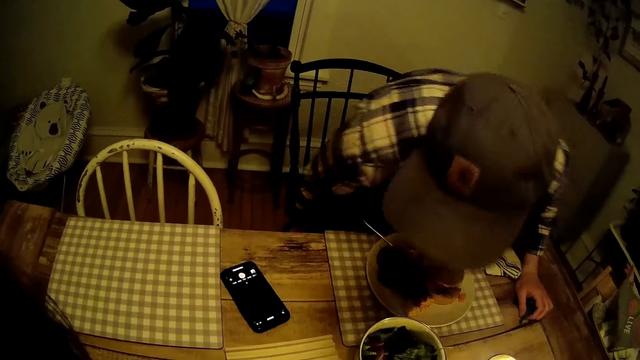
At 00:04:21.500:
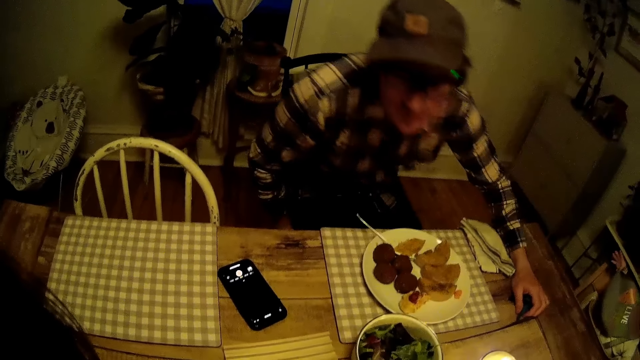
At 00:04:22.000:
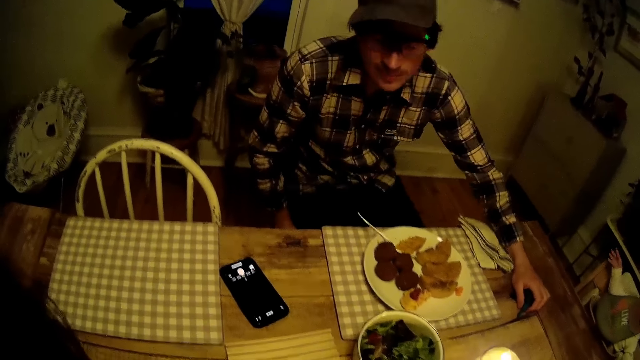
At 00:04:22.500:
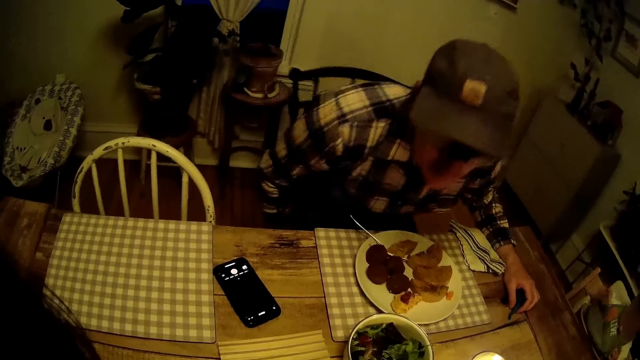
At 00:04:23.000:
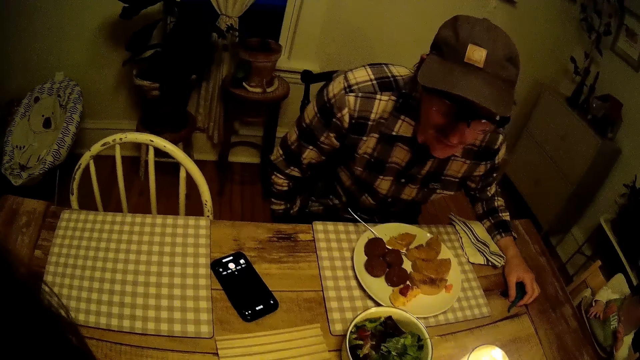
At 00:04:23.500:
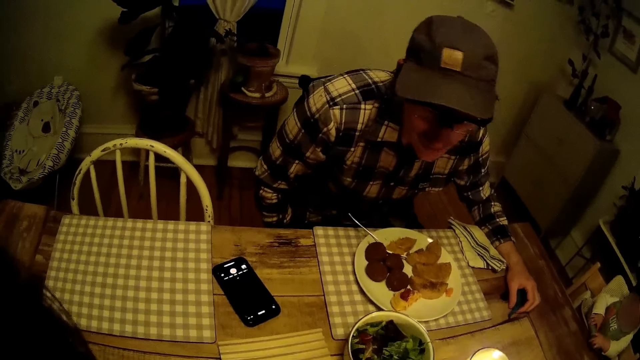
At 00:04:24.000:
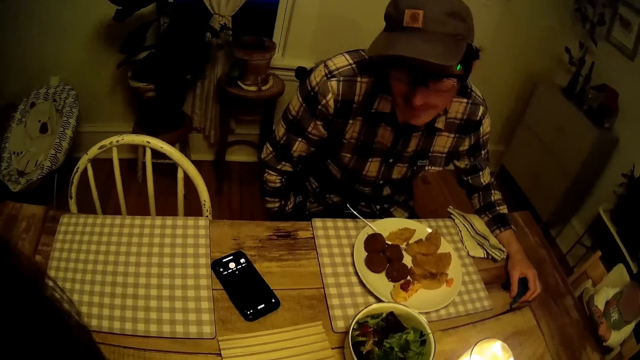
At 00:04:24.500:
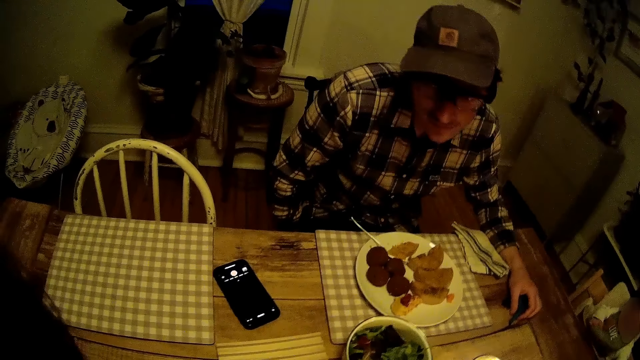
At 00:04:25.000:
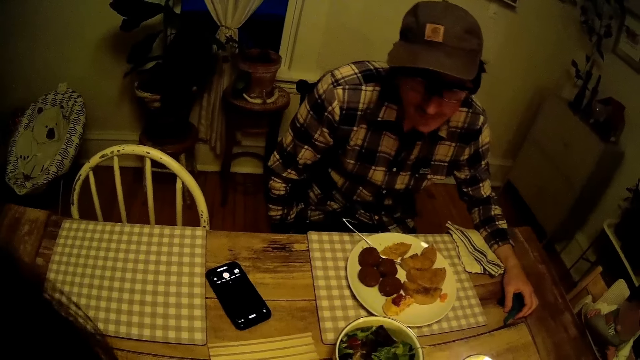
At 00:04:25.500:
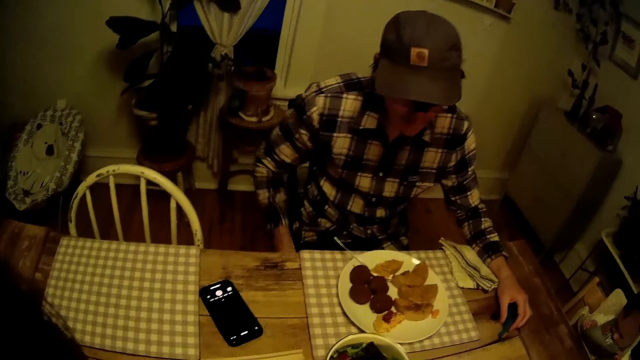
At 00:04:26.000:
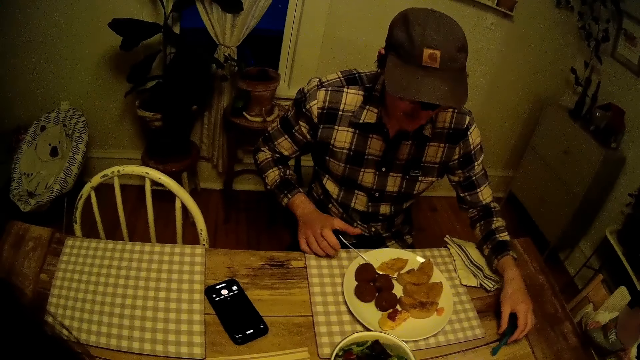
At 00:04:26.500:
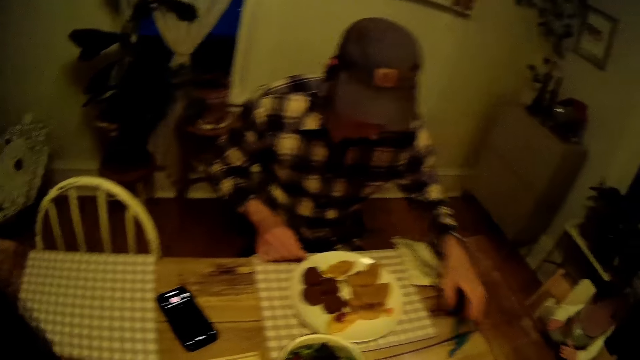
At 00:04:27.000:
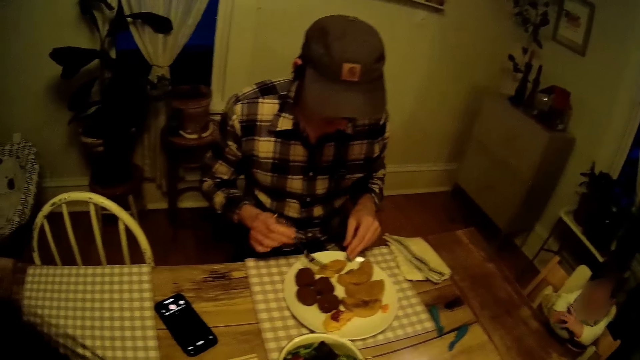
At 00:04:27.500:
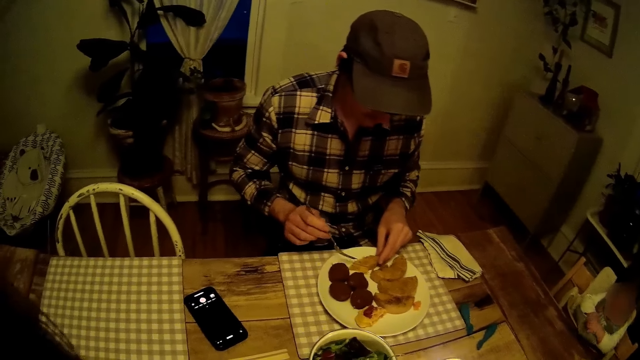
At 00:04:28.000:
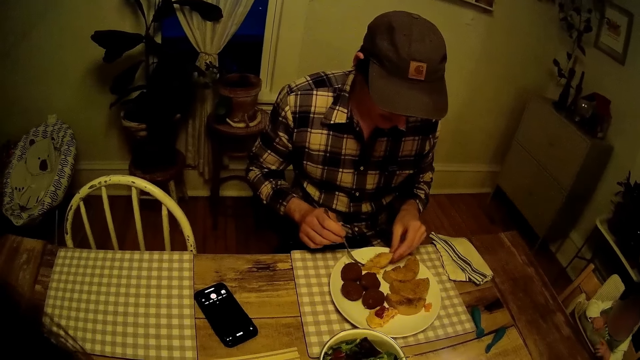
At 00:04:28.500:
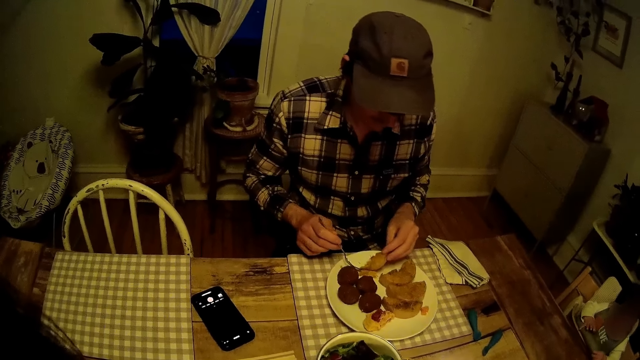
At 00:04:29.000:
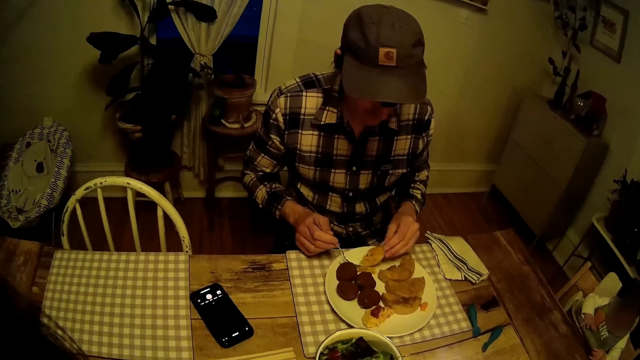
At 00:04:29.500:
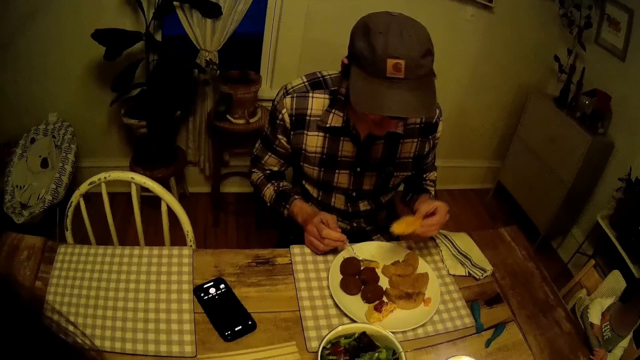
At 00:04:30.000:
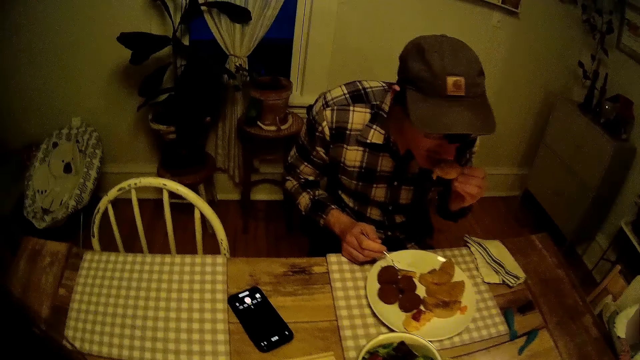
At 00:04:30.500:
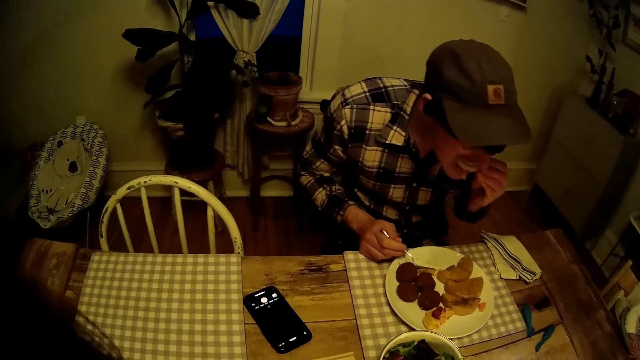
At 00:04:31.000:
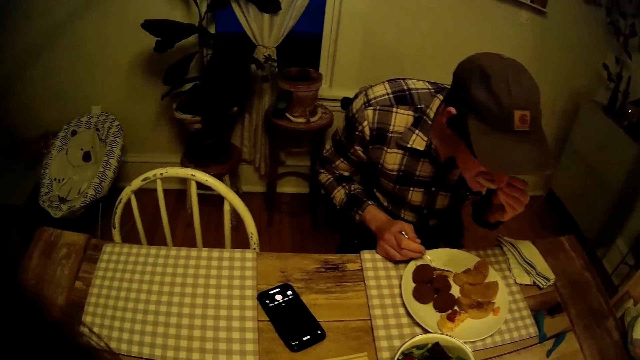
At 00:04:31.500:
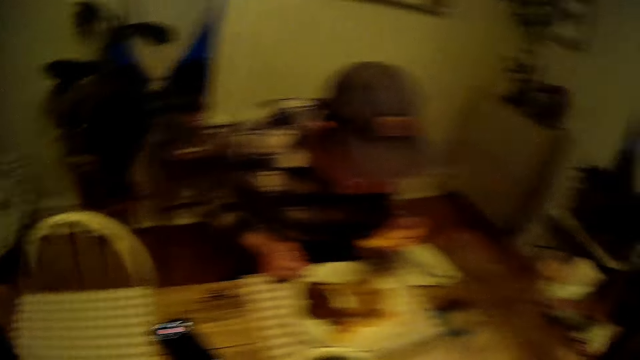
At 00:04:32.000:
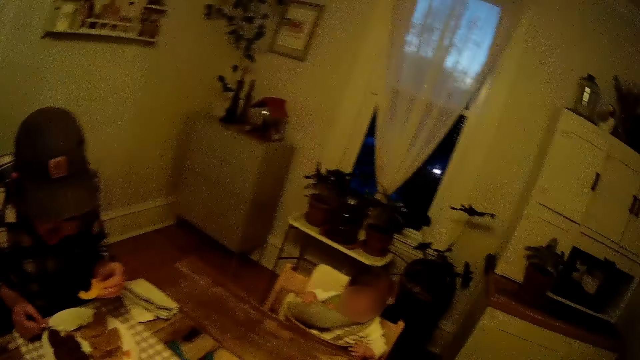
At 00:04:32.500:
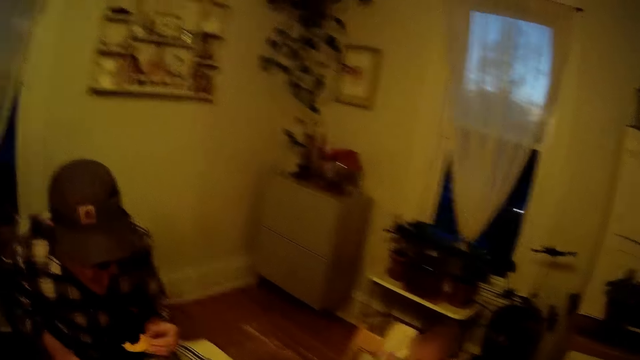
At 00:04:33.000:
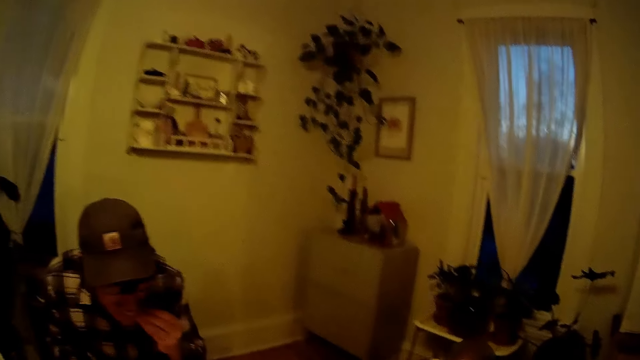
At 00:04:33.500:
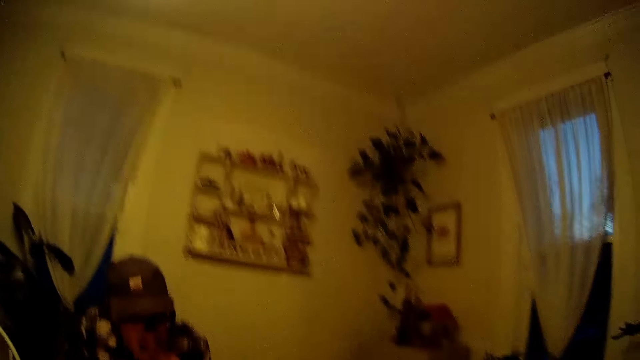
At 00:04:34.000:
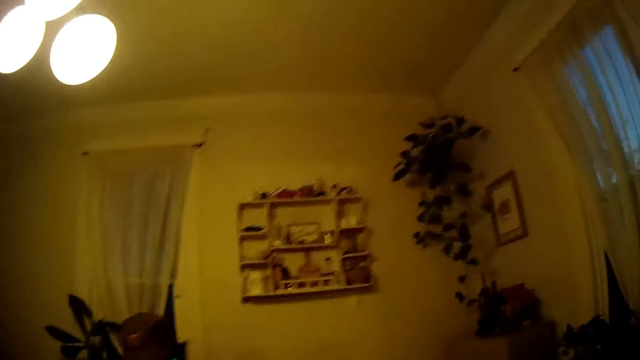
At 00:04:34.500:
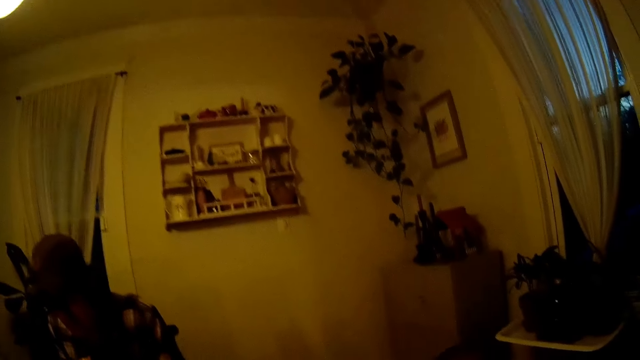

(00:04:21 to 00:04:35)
The man sits on the chair beside the dining table. The man holds the fork on the plate of food with his right hand, places two toys on the dining table with his left hand, and eats food from the plate of food with his left hand.

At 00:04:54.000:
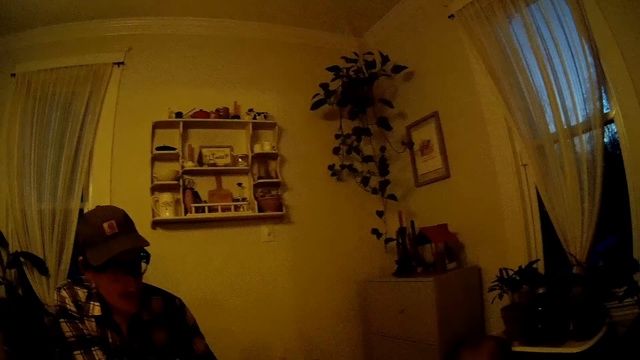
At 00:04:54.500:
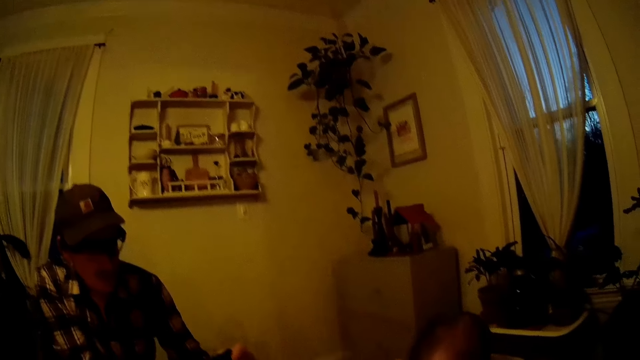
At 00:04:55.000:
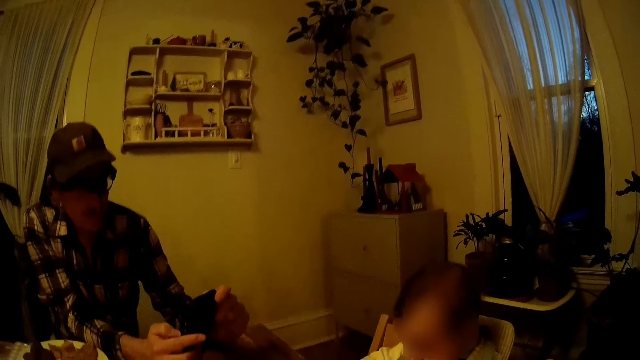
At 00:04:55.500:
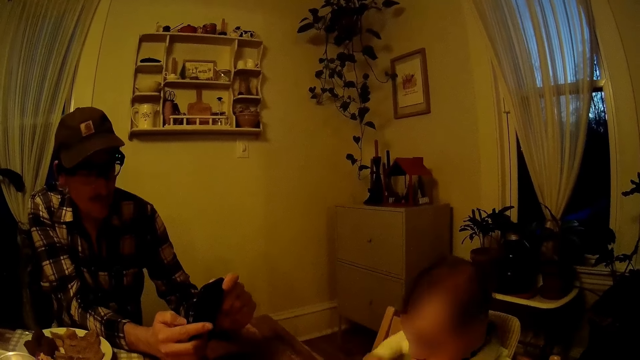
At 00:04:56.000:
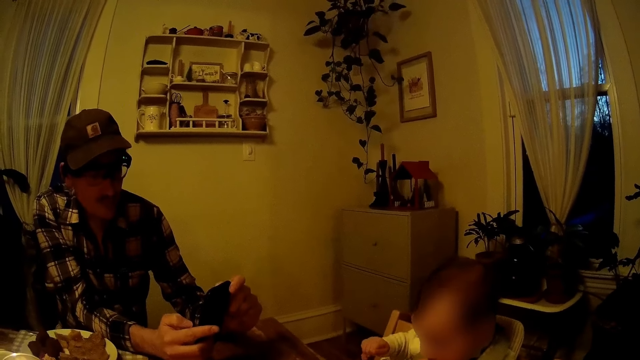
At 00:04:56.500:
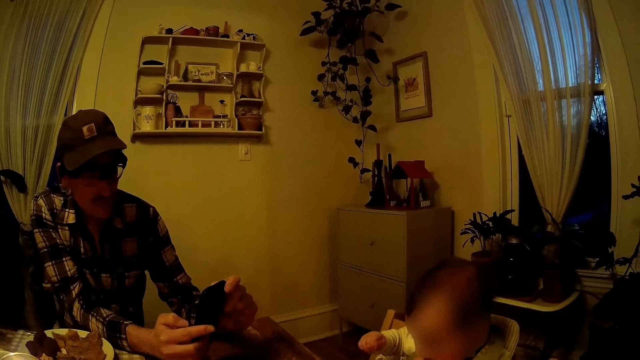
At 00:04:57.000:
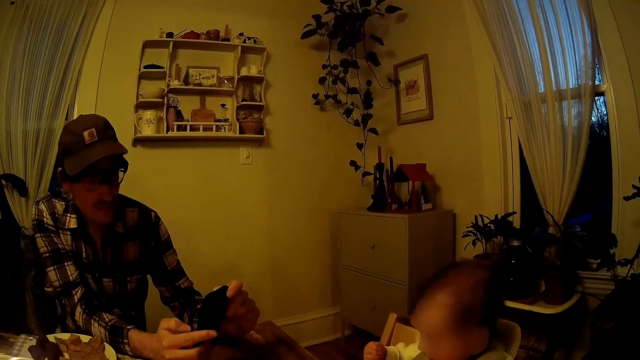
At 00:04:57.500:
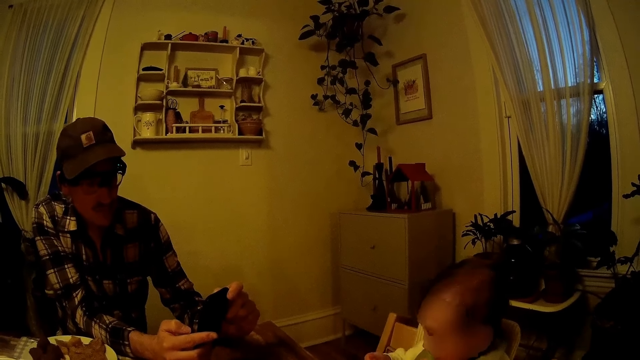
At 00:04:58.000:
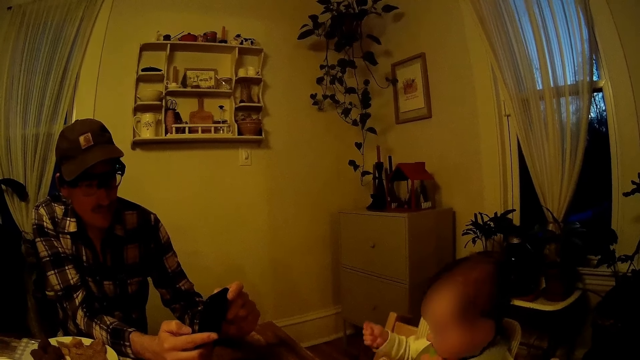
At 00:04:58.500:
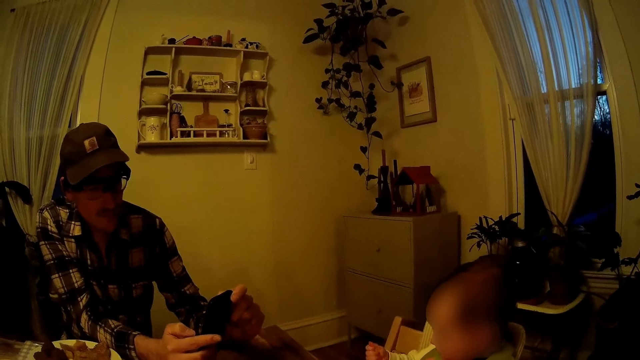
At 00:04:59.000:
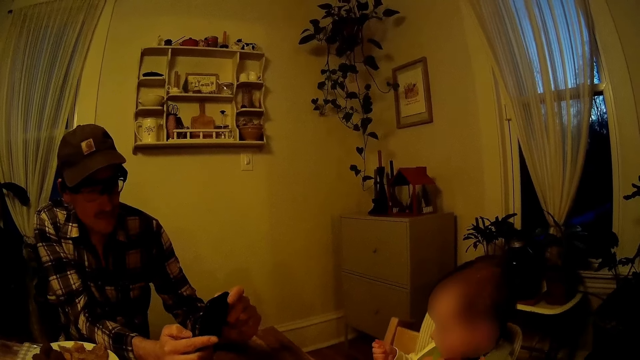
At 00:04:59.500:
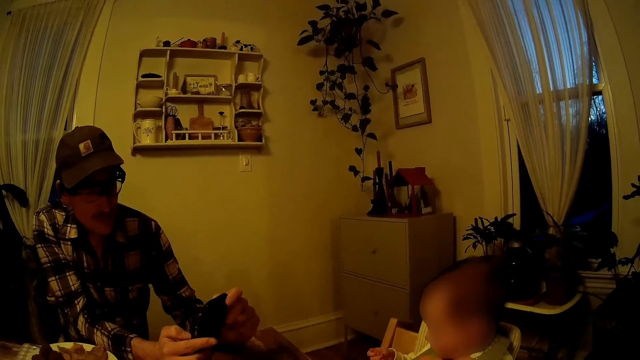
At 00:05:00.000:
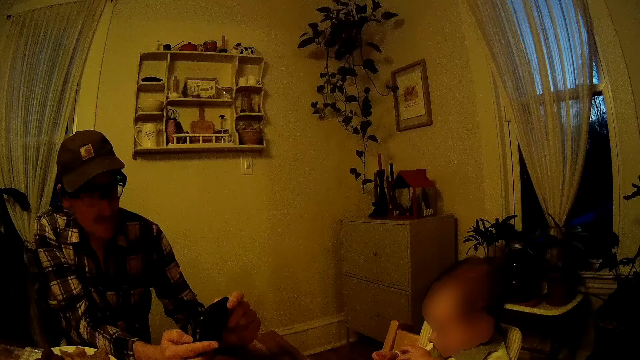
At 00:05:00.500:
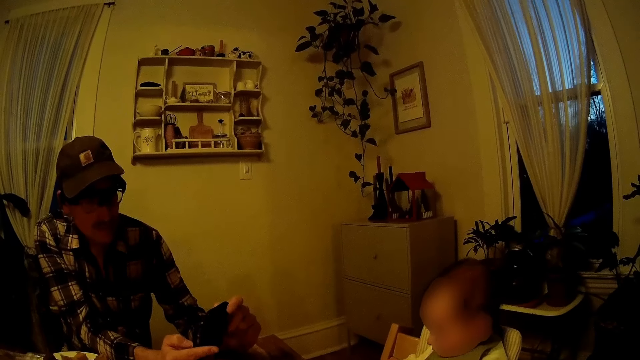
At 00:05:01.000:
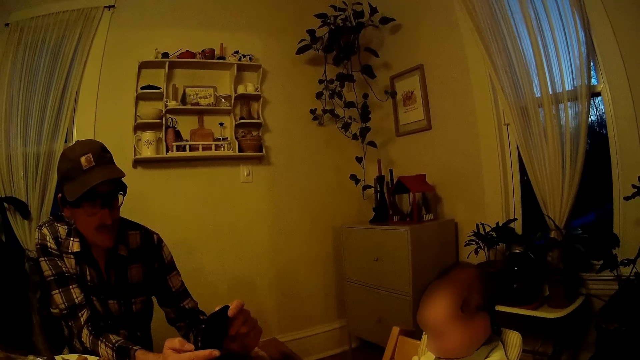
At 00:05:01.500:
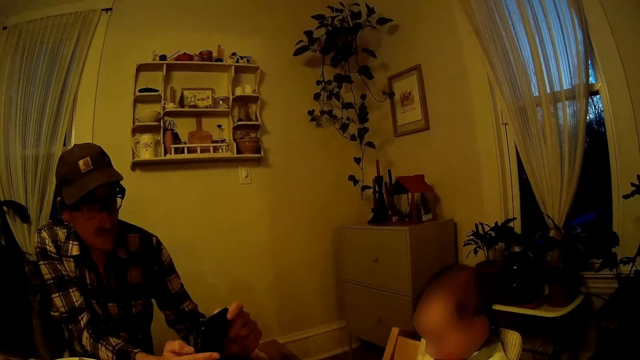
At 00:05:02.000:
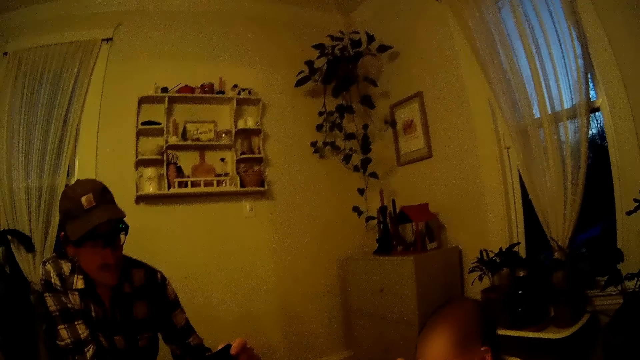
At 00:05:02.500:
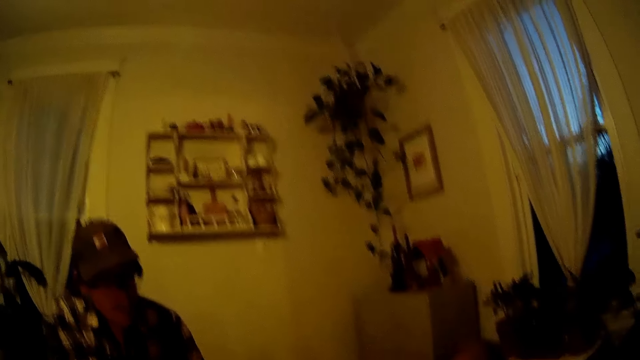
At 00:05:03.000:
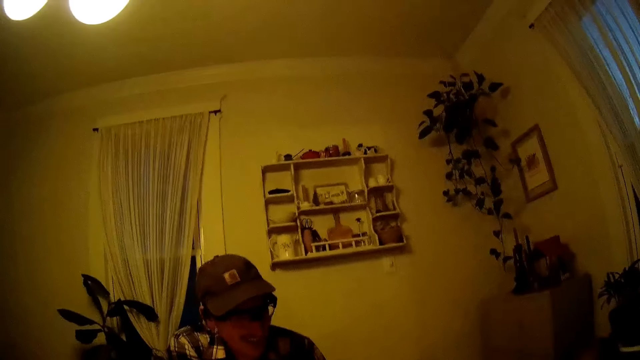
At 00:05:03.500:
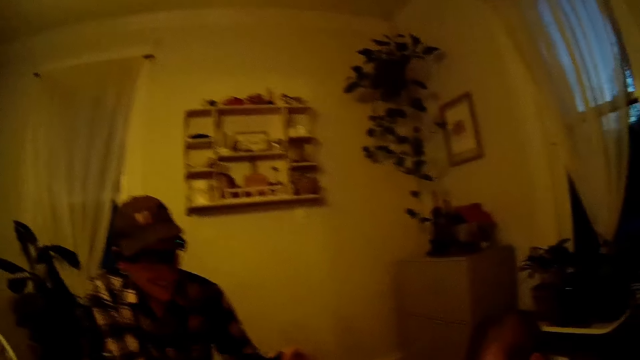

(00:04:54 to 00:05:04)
The camera wearer looks around a person. They talk.
